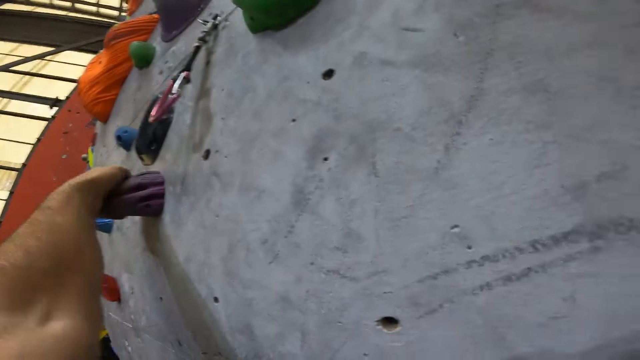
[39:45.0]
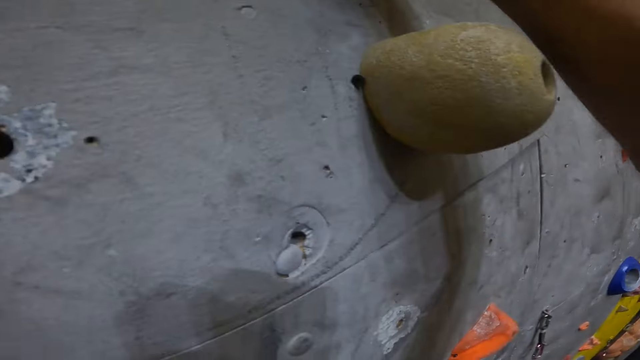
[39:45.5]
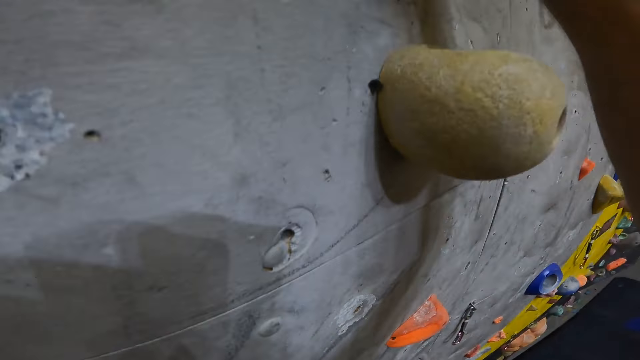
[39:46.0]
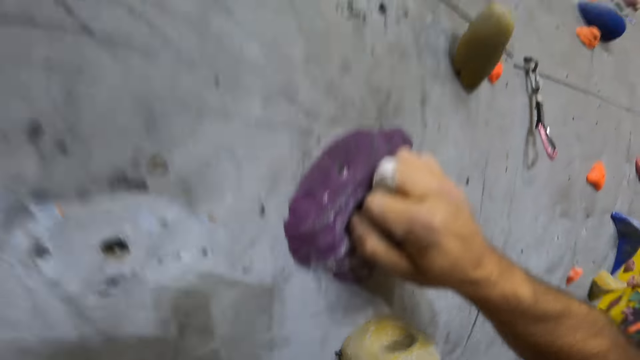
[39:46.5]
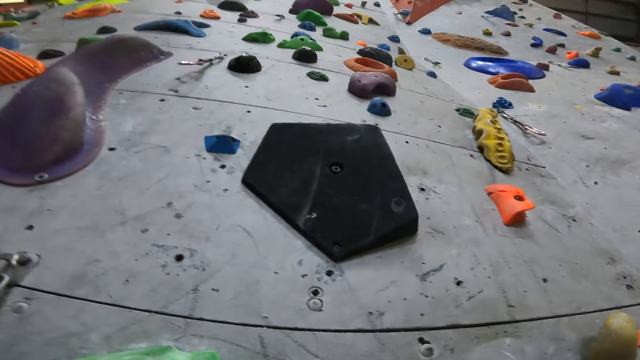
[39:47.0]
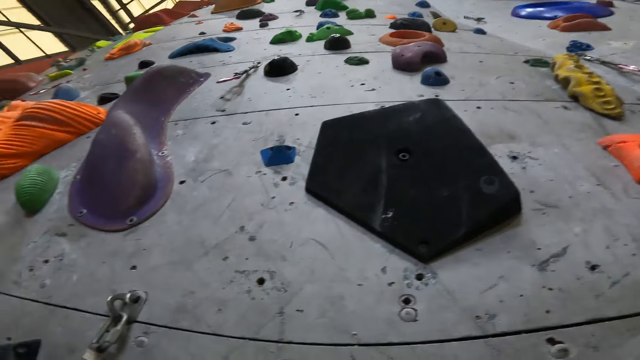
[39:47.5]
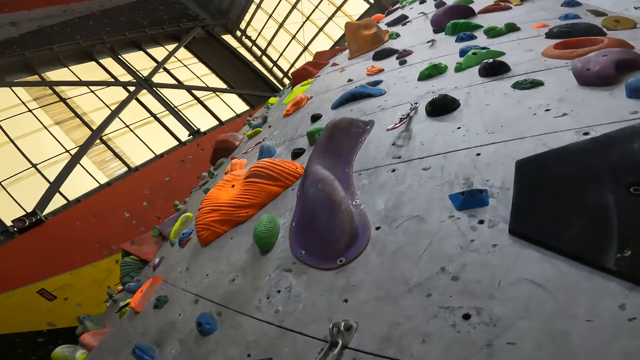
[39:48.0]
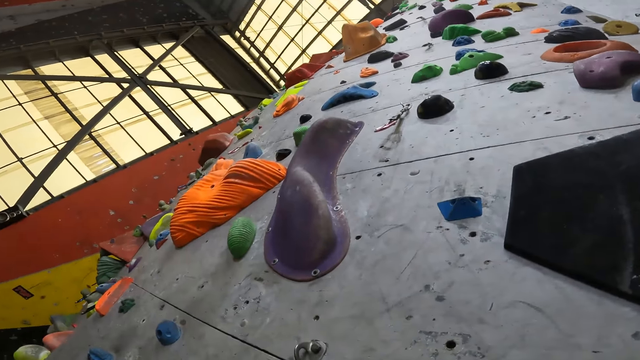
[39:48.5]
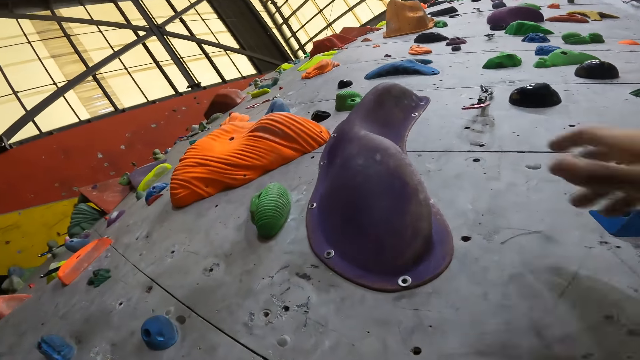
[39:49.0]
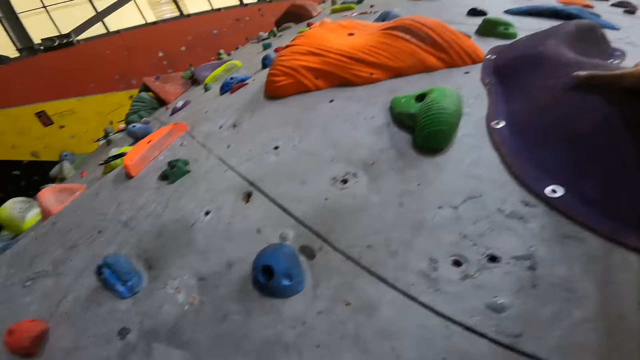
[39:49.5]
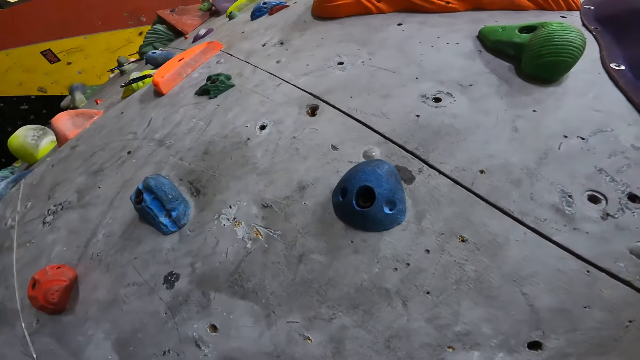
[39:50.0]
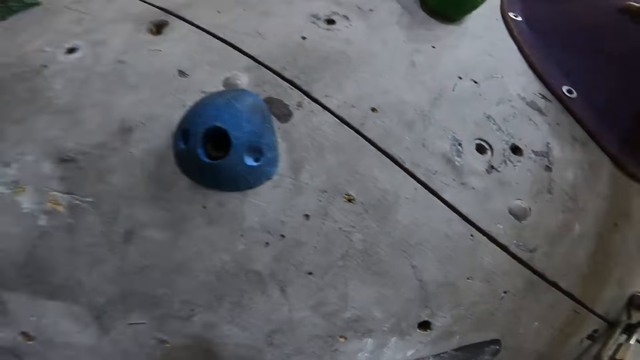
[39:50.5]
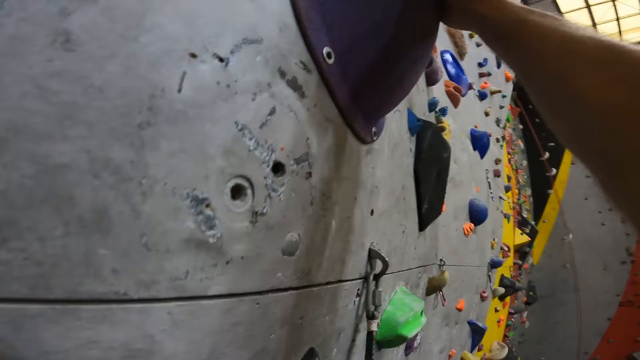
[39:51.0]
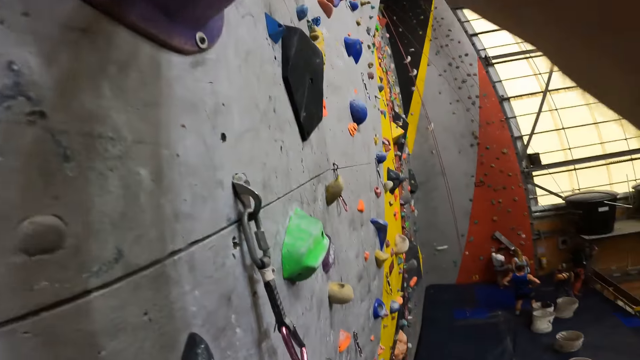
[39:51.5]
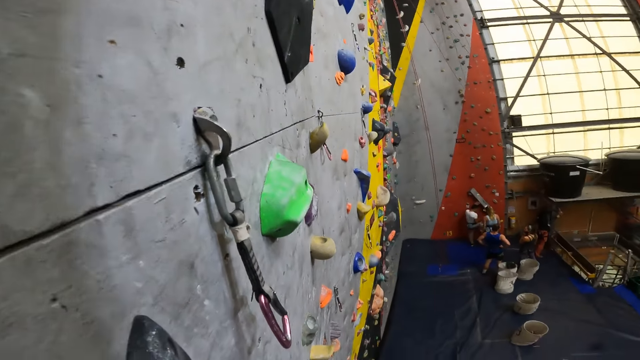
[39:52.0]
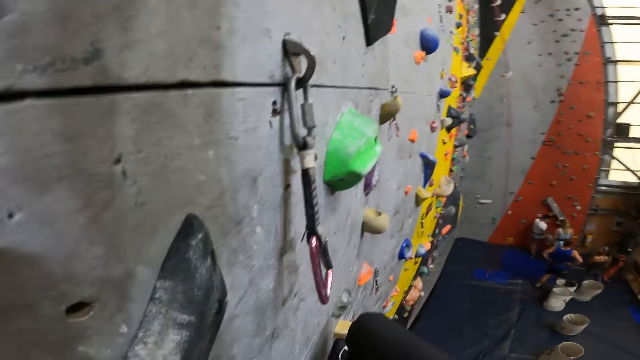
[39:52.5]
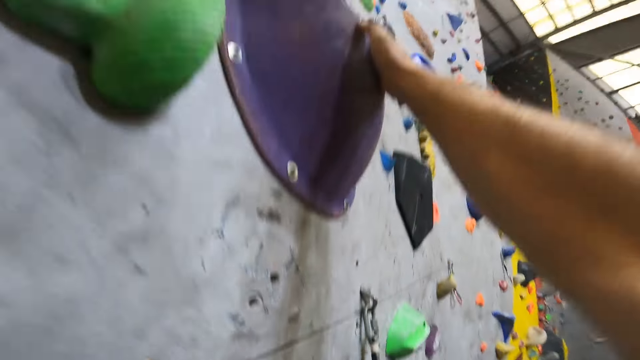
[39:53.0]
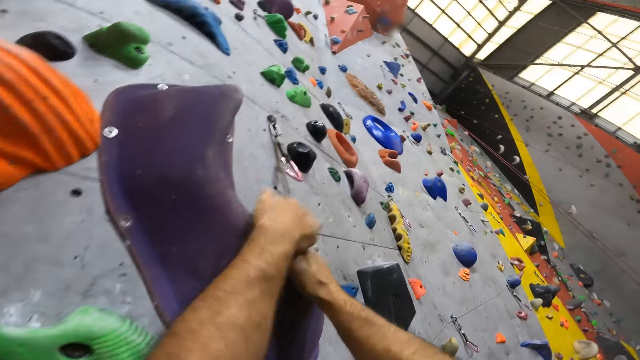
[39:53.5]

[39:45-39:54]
The camera wearer holds a hold on the wall.

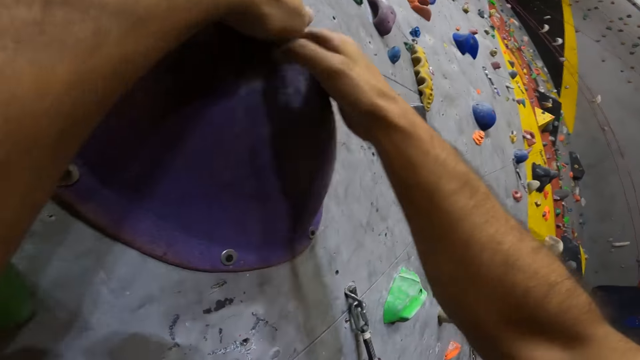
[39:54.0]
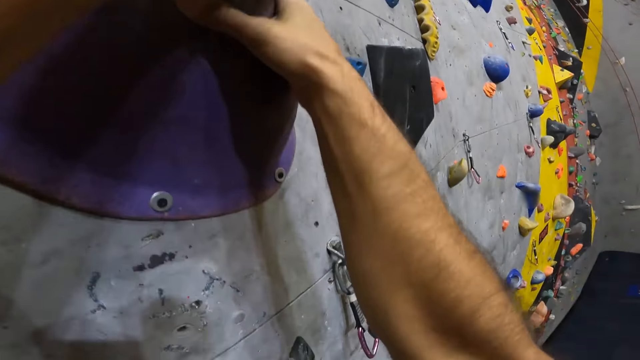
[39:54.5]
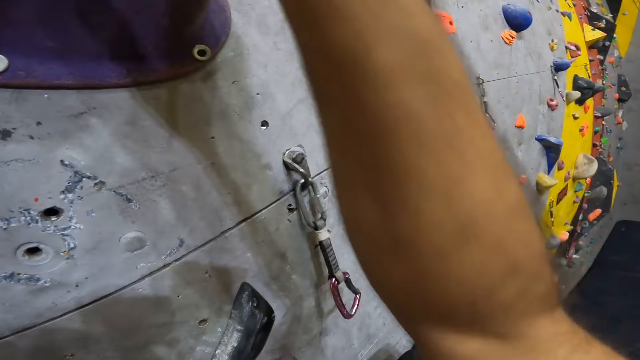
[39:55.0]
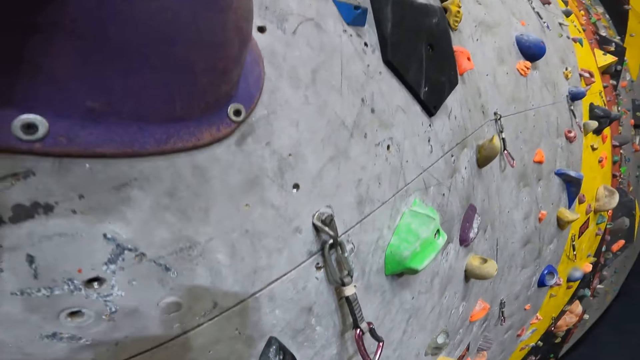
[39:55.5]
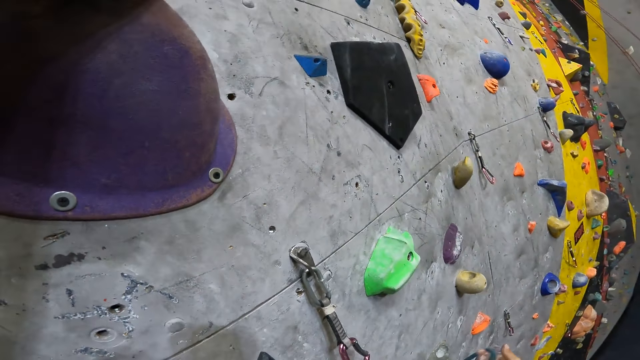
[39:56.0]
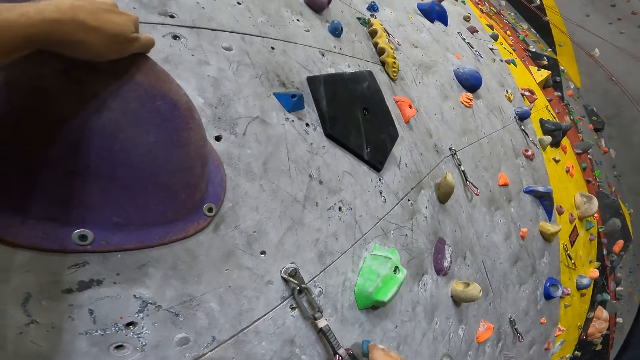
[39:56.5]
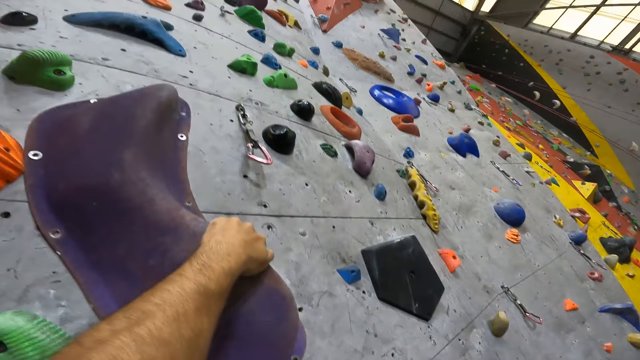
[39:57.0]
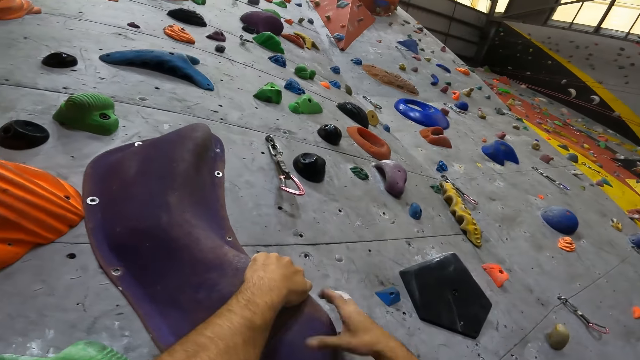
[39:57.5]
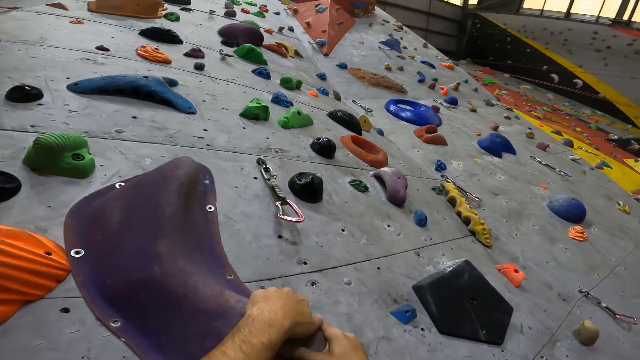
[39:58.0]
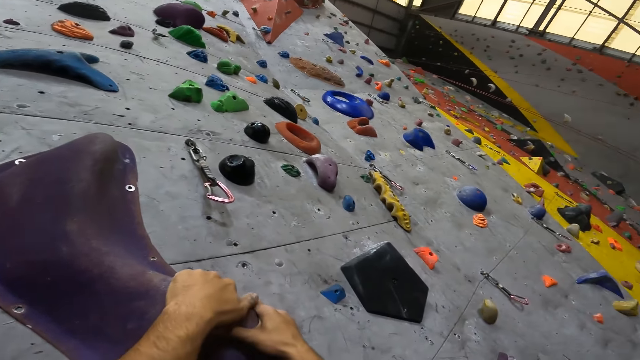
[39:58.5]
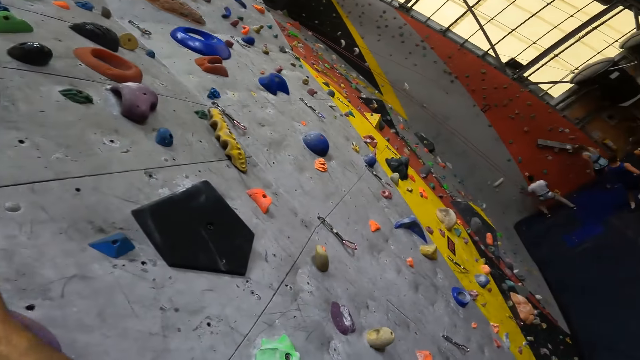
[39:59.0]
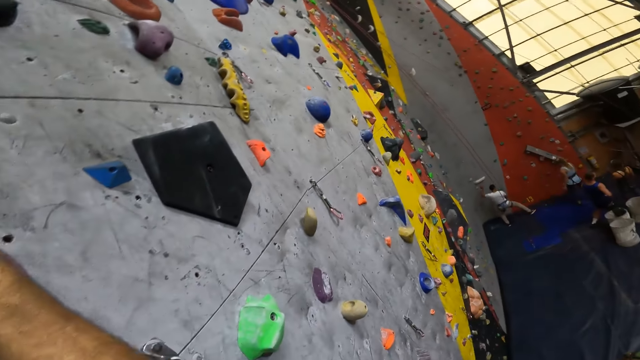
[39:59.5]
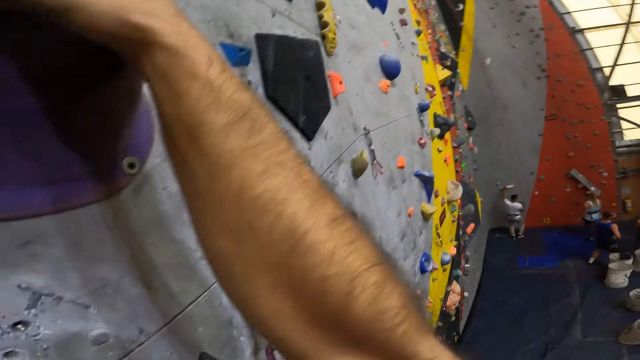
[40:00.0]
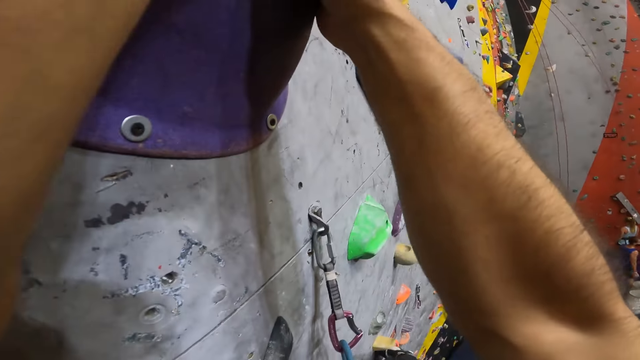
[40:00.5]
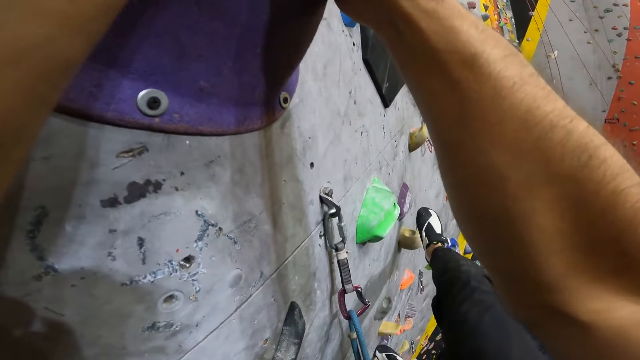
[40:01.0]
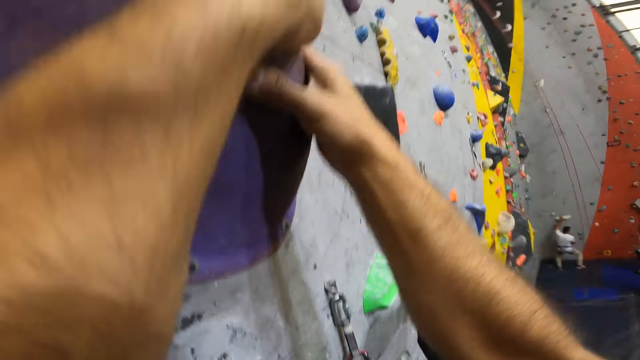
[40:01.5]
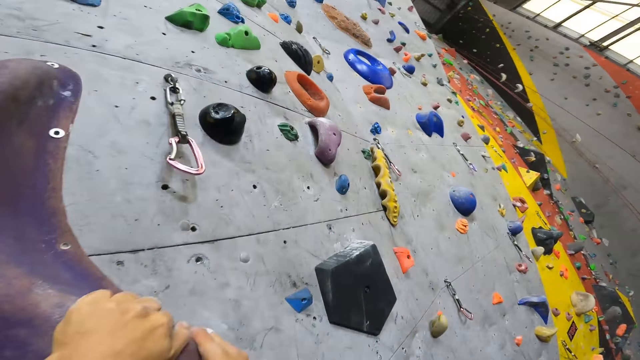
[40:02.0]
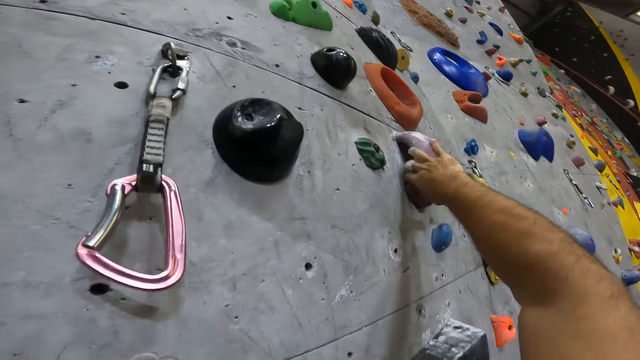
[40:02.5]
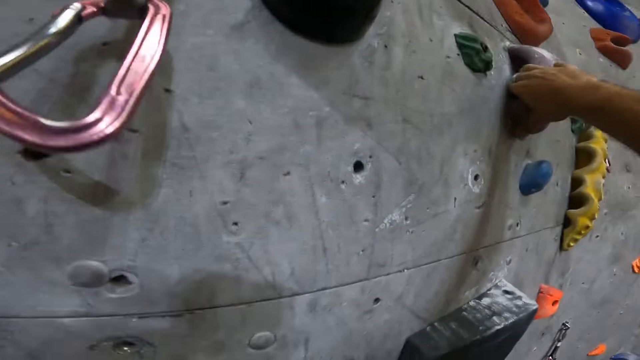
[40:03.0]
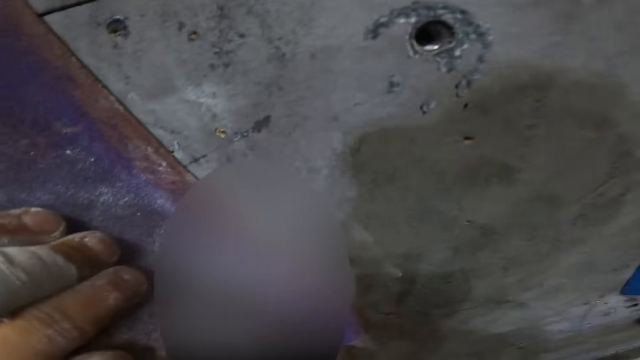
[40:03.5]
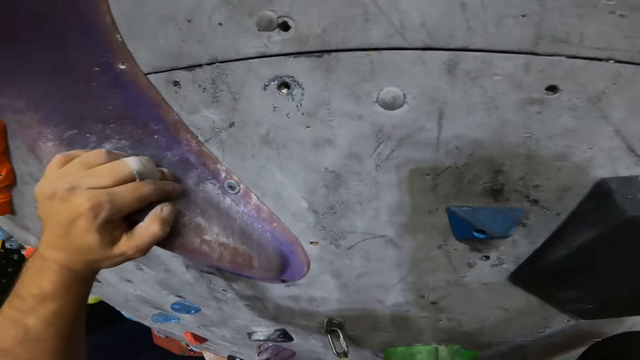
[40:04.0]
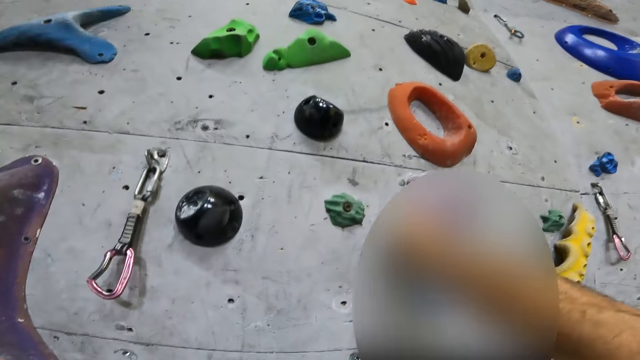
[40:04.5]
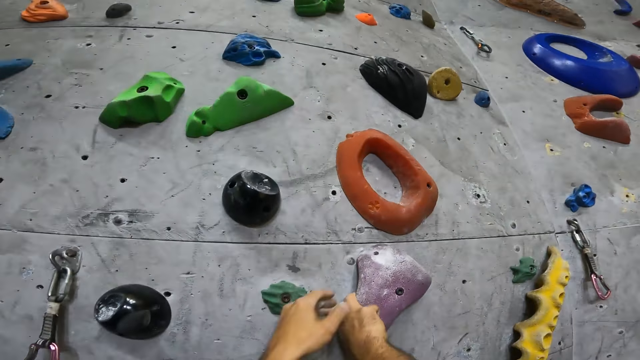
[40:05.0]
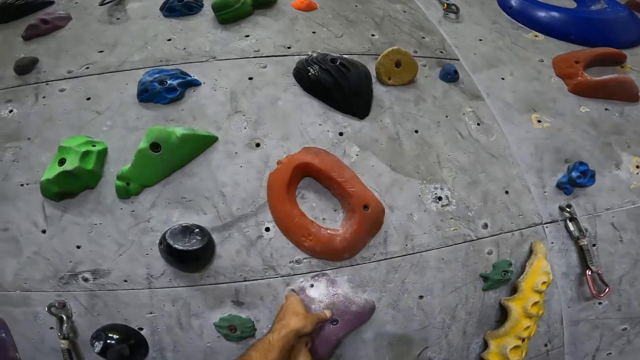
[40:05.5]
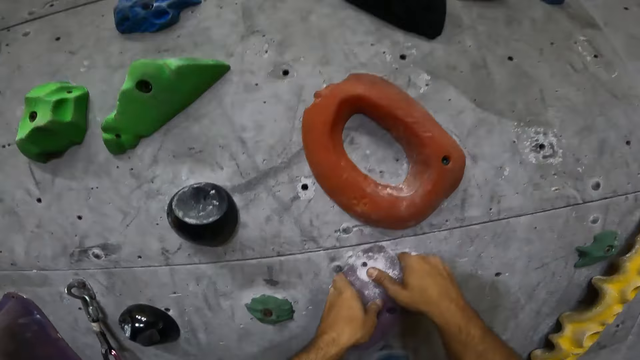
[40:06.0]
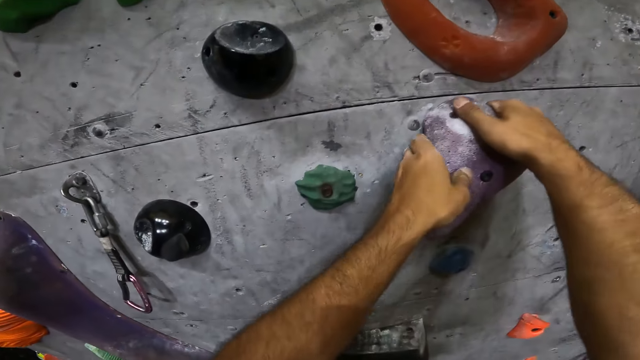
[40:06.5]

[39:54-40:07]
The camera wearer attaches the rope to a carabiner. They step on a hold. They climb up the wall. They hold the hold on the wall.
